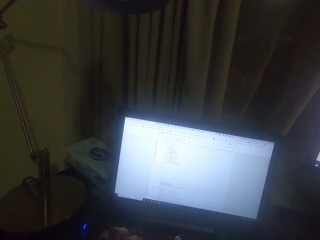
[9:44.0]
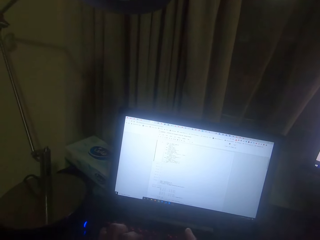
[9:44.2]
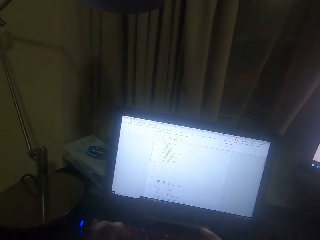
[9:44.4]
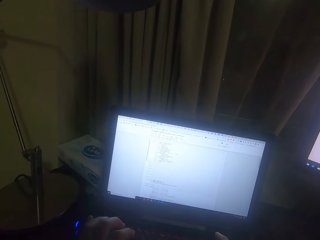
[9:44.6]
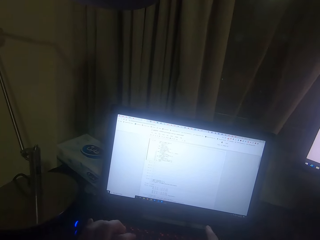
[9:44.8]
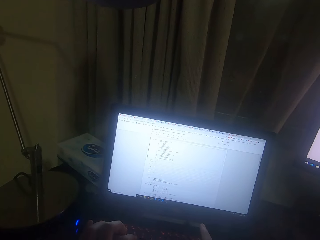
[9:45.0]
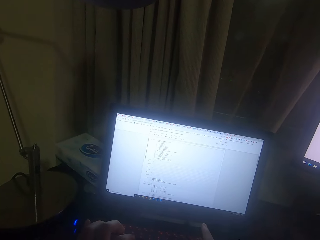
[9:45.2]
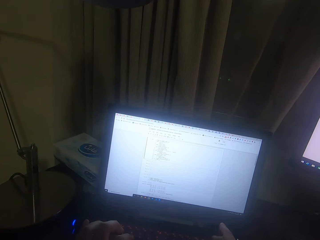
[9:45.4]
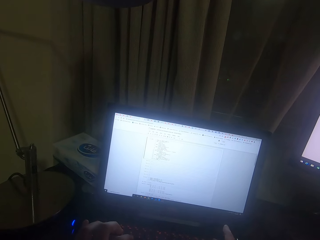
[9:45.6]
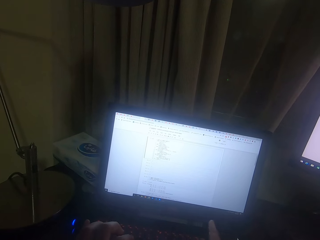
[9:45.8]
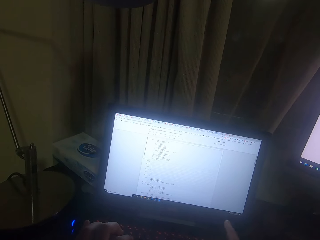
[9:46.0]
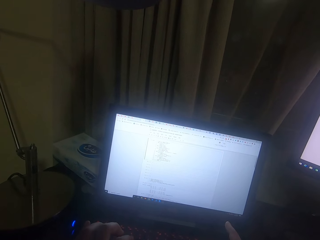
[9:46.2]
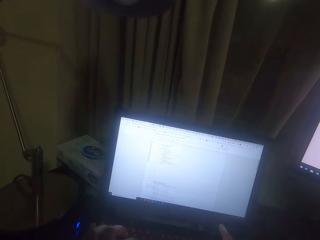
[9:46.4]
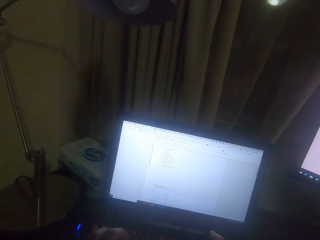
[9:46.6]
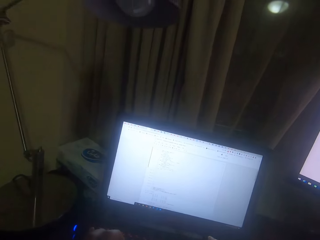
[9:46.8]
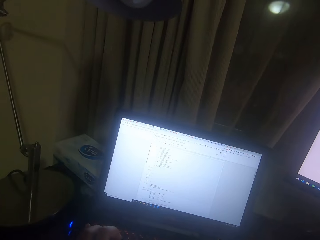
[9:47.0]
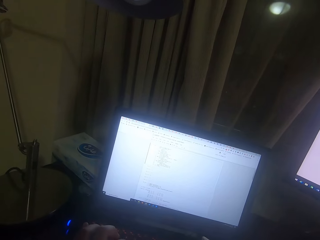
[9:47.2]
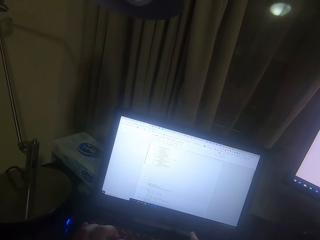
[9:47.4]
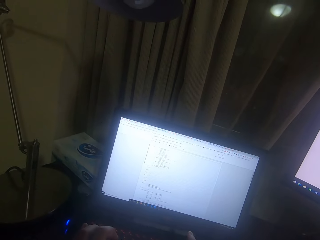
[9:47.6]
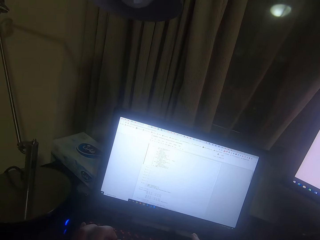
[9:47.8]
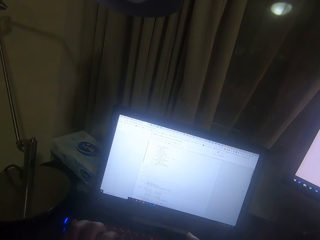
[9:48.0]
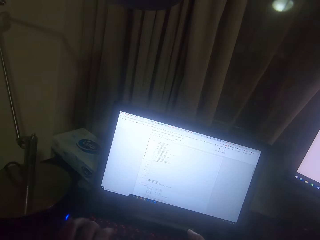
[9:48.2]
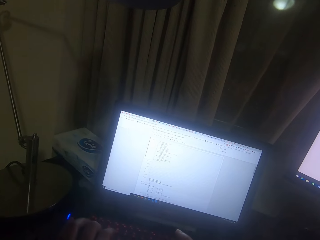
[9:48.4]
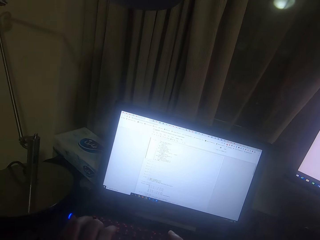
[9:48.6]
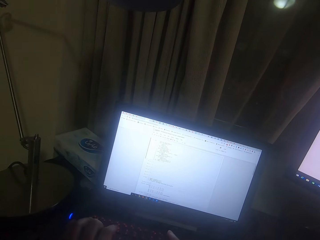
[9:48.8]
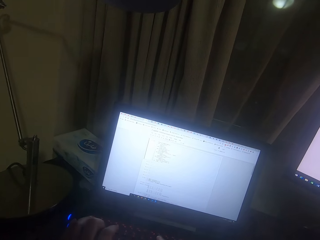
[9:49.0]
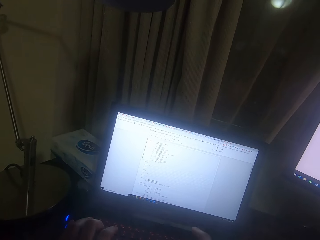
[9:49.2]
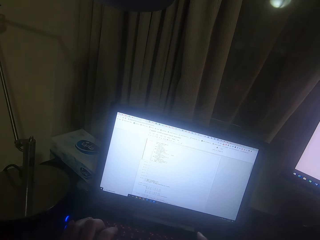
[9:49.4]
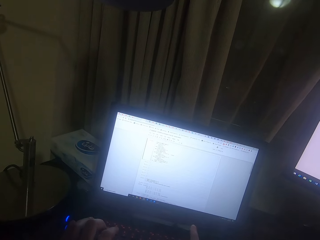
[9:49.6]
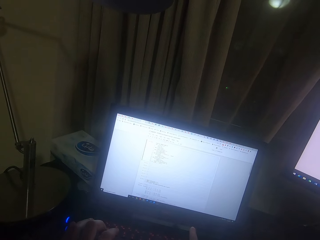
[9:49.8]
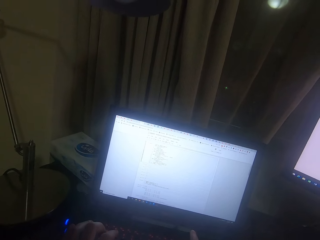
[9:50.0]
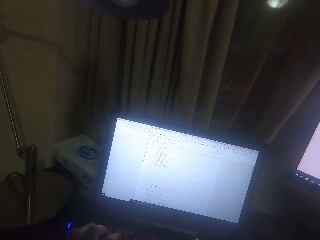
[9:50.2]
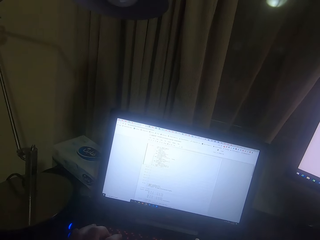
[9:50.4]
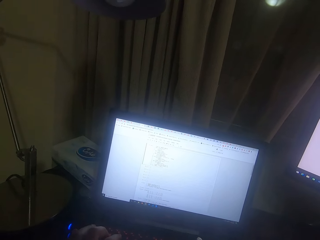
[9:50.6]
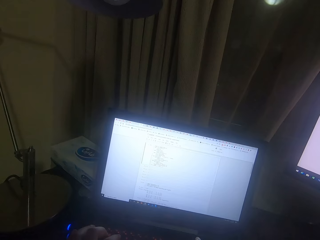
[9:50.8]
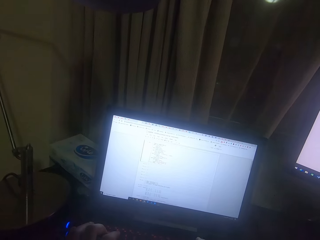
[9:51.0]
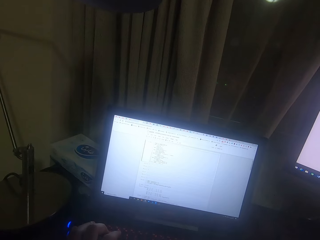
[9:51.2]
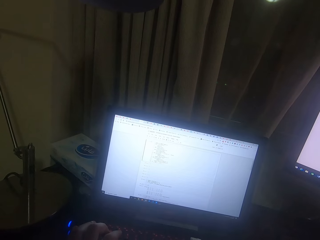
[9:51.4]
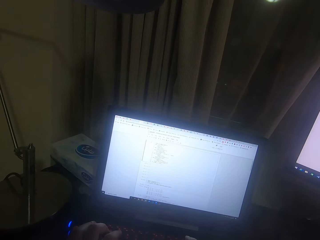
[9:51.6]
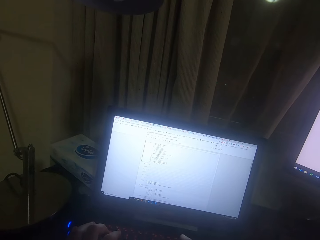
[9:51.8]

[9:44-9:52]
The camera wearer types on the keyboard.

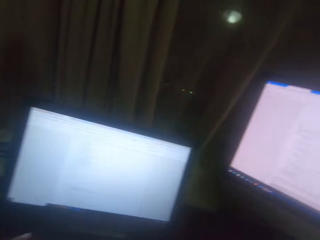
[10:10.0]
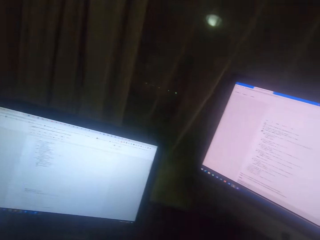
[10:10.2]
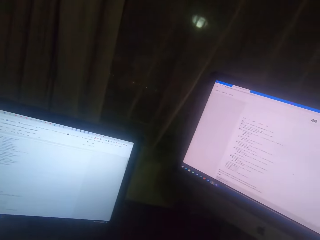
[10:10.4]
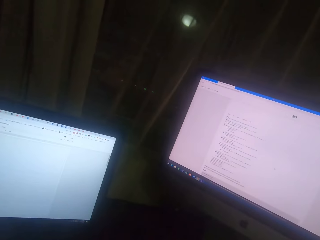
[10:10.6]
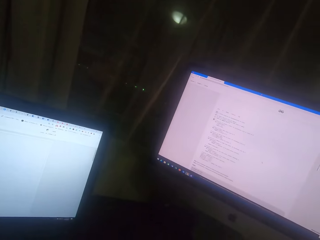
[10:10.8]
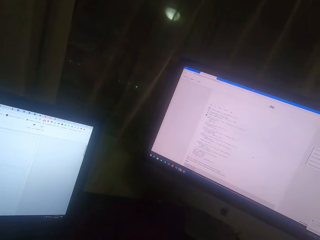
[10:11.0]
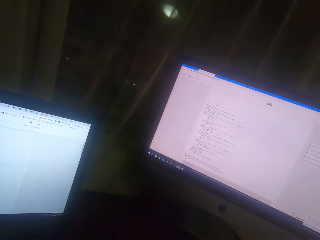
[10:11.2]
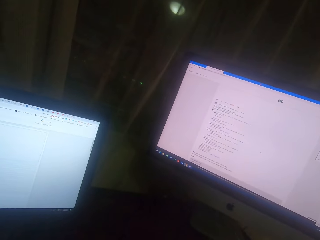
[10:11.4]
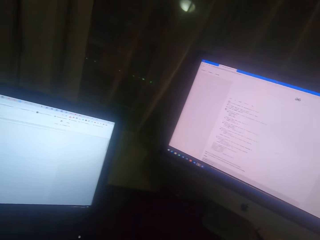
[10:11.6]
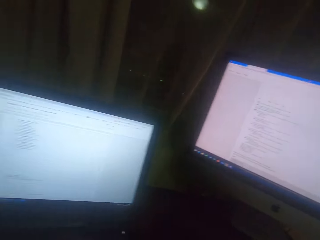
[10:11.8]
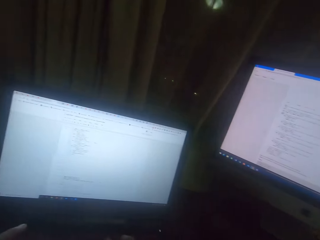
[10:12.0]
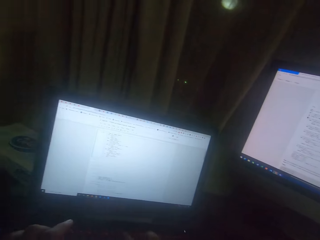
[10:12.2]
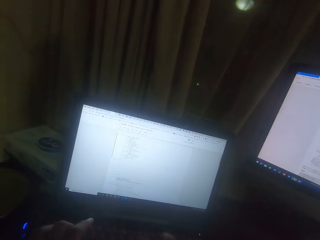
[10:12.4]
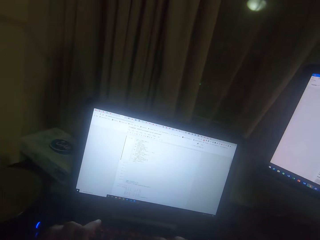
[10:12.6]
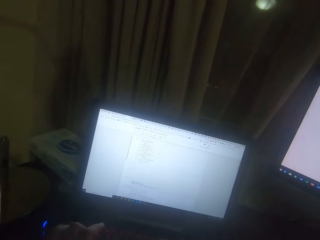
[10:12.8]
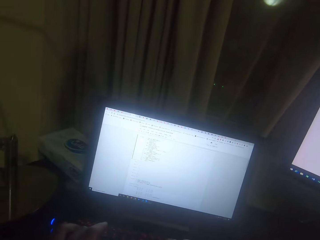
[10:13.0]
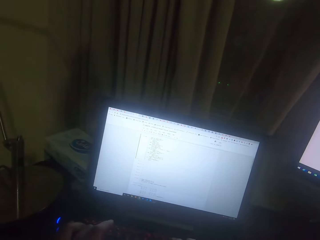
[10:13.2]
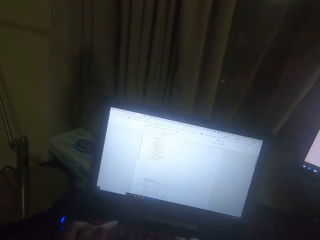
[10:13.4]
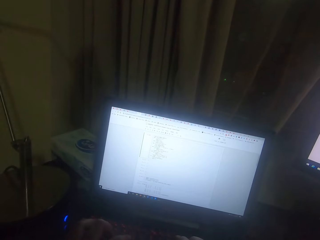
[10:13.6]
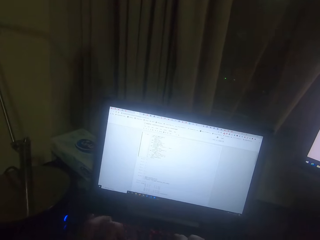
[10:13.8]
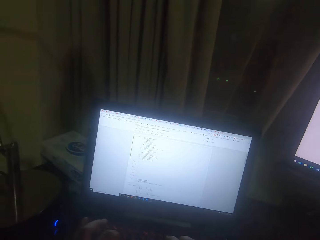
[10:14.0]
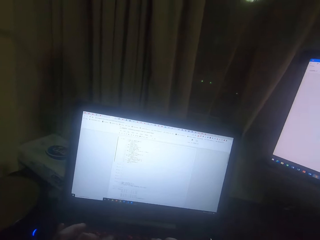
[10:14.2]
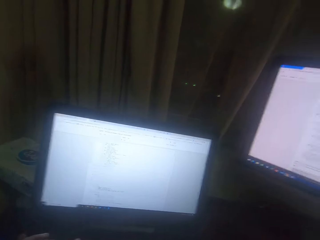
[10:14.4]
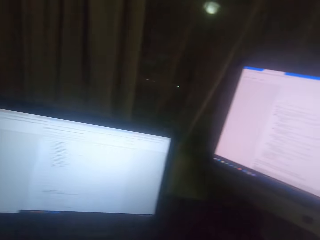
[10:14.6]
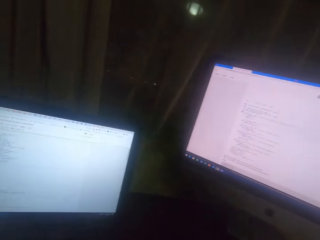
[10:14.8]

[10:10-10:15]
The camera wearer types on the computer screen.

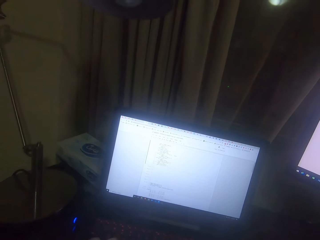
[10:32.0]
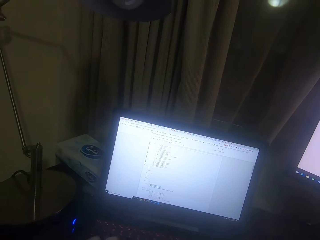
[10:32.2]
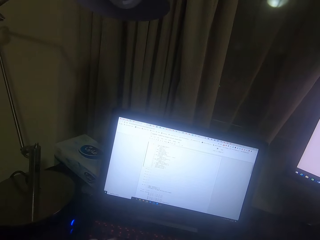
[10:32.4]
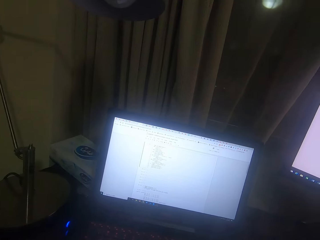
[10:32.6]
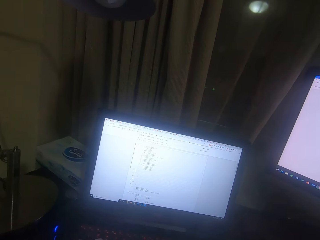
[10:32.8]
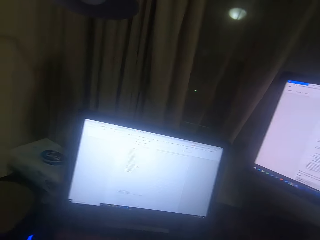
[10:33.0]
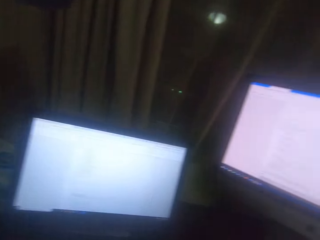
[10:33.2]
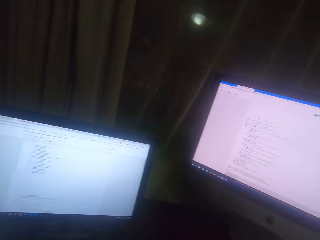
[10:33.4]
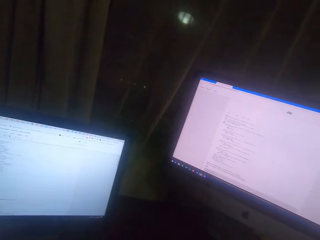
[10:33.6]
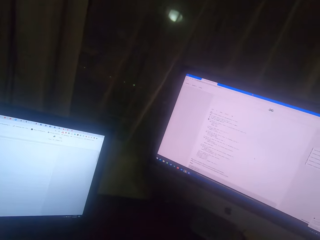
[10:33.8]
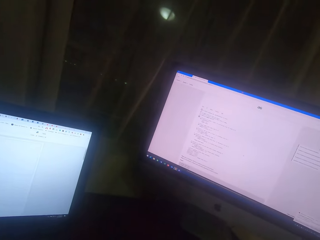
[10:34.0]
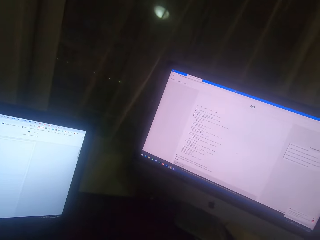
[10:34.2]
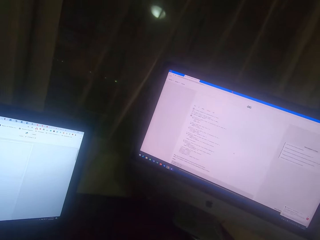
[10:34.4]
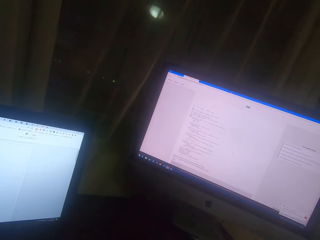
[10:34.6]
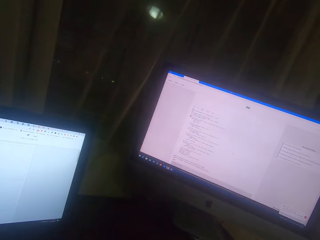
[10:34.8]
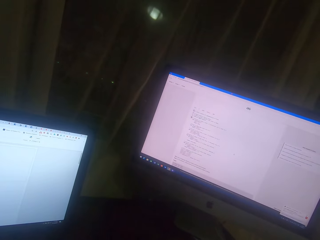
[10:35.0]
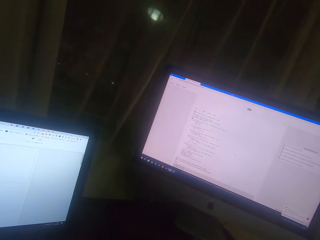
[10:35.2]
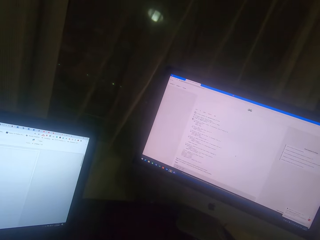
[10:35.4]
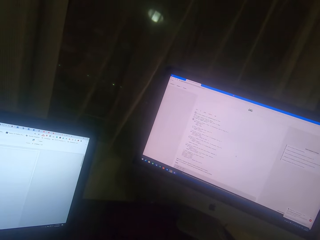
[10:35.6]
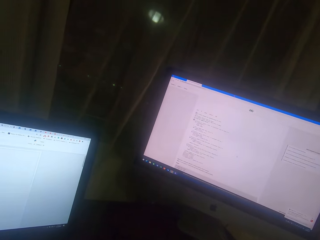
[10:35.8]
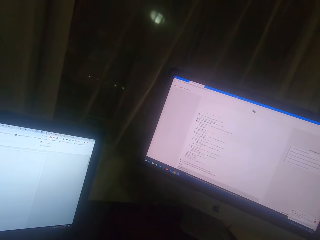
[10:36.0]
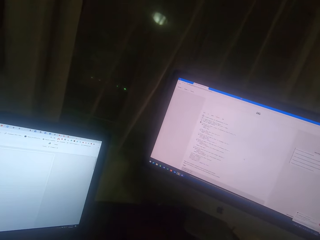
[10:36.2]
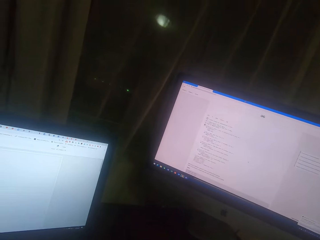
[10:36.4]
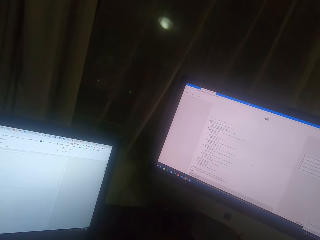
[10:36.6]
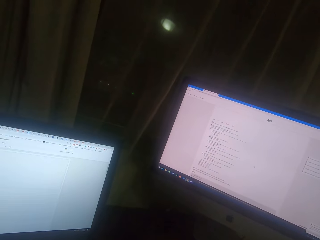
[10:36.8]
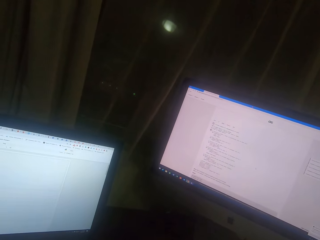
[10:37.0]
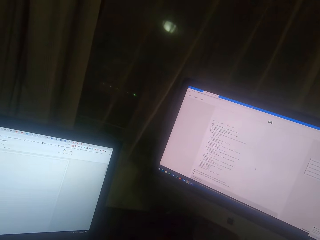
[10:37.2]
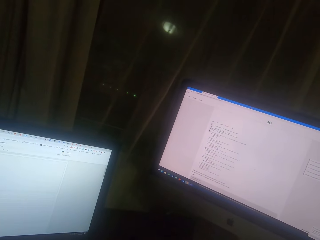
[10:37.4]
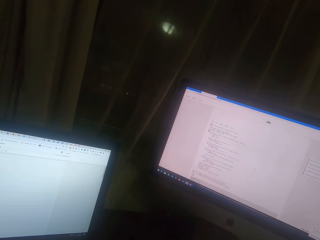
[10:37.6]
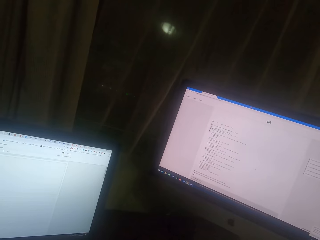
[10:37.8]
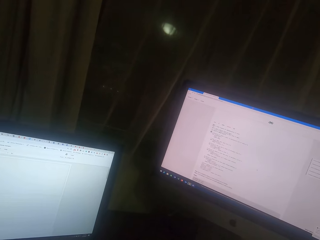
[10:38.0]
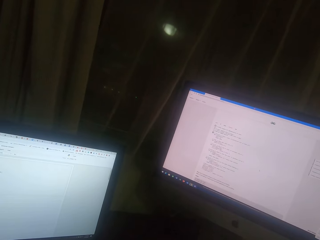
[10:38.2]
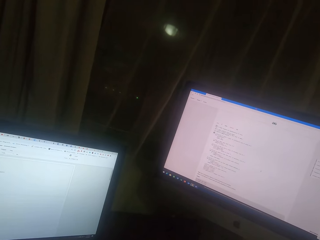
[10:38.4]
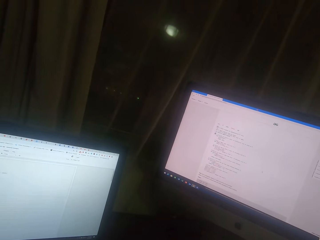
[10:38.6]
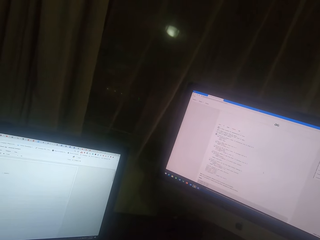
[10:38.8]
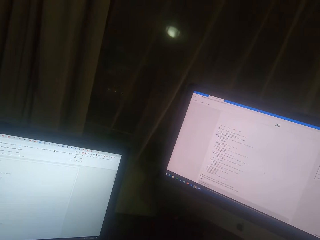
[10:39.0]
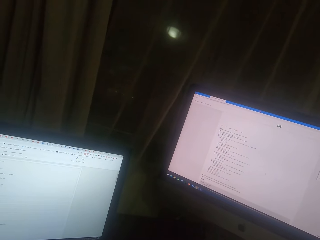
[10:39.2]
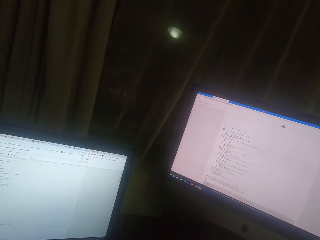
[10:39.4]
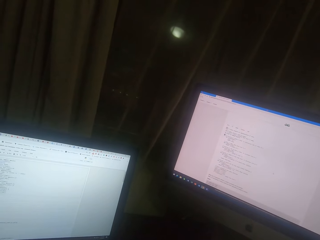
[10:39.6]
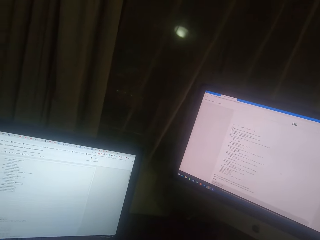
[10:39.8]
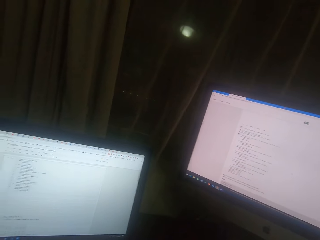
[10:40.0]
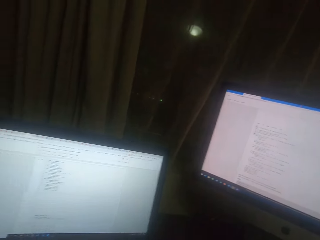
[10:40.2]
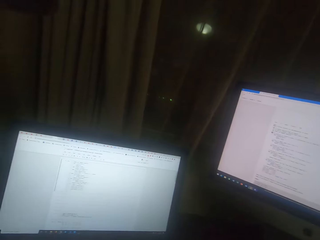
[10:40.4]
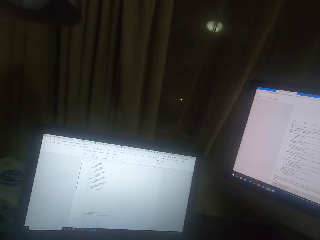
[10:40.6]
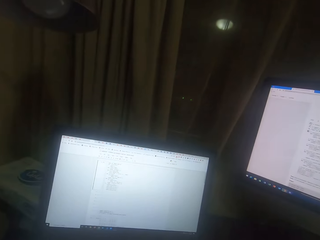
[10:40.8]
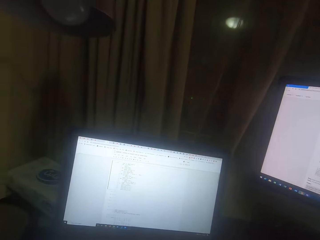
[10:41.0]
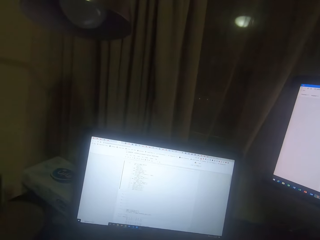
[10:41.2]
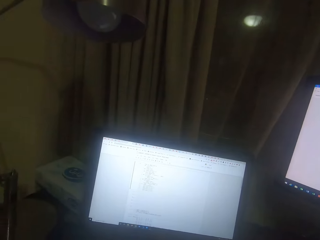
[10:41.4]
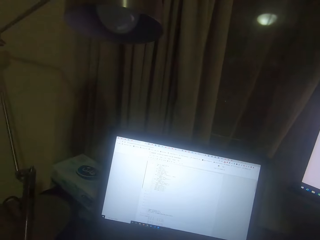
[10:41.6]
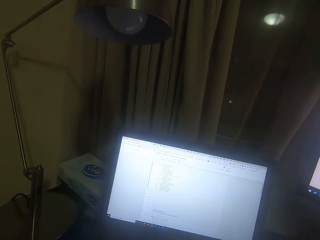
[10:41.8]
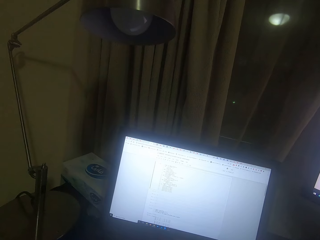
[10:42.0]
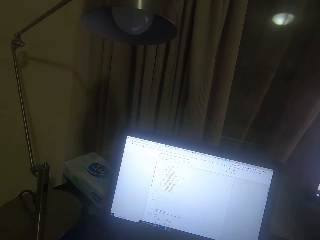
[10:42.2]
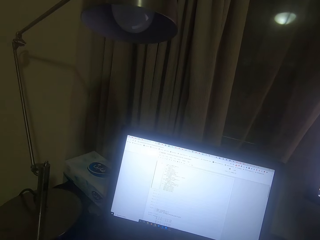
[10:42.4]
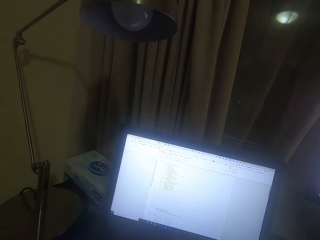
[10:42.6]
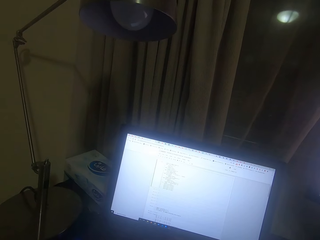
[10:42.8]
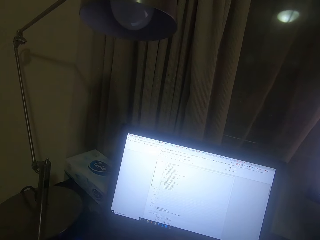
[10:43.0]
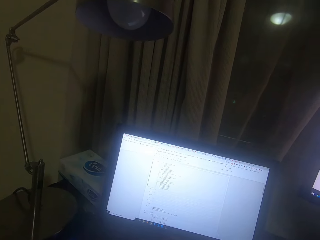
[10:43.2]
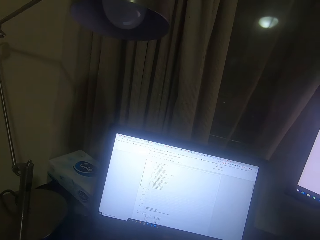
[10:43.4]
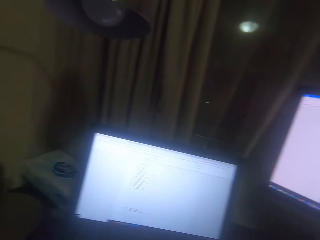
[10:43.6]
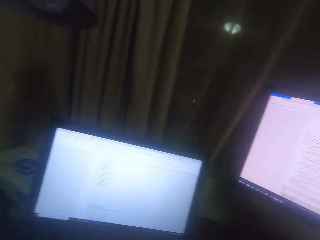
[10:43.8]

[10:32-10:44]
The camera wearer looks at the desktop screen.
